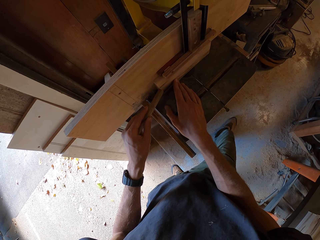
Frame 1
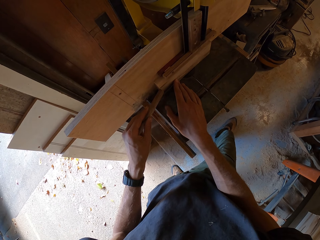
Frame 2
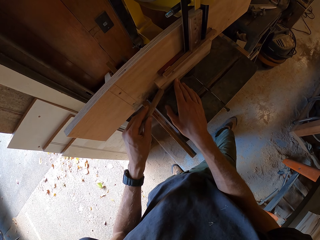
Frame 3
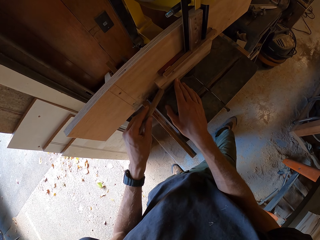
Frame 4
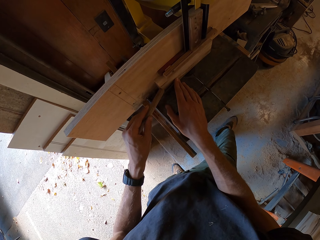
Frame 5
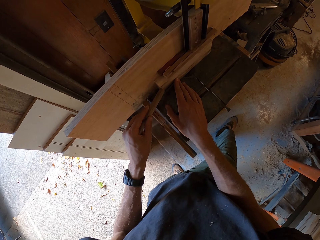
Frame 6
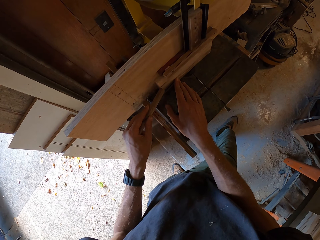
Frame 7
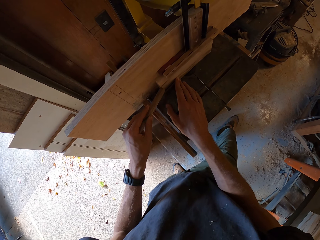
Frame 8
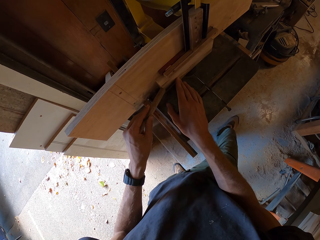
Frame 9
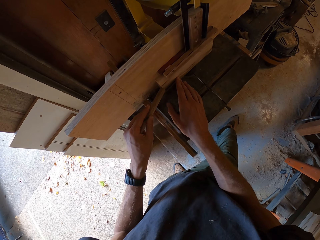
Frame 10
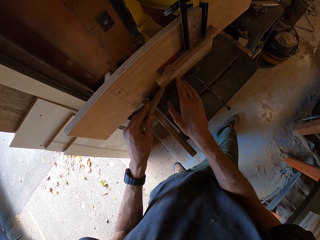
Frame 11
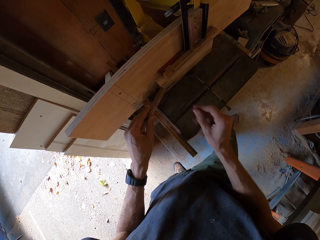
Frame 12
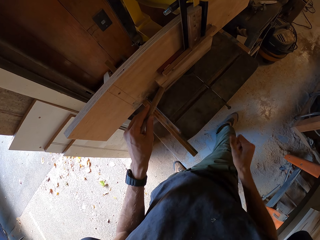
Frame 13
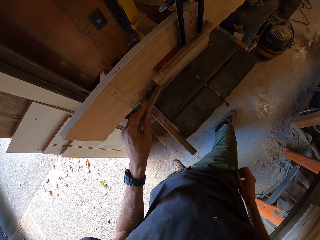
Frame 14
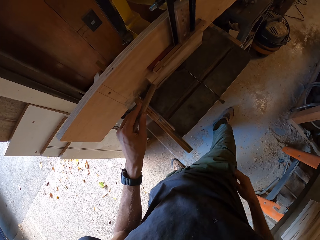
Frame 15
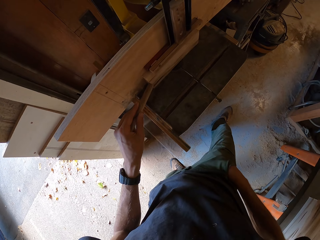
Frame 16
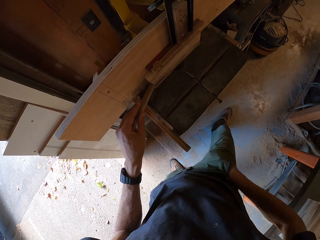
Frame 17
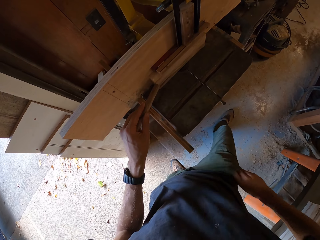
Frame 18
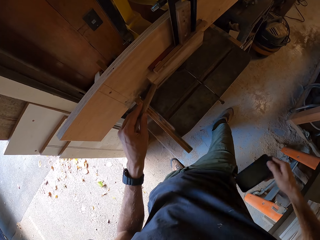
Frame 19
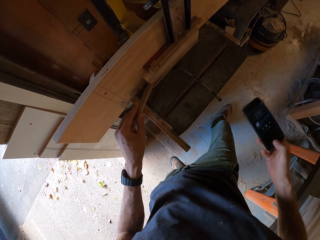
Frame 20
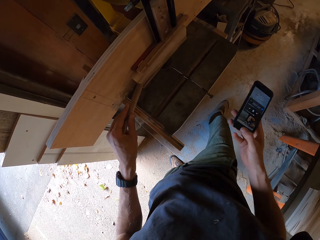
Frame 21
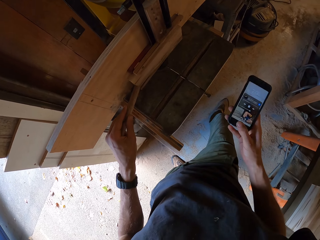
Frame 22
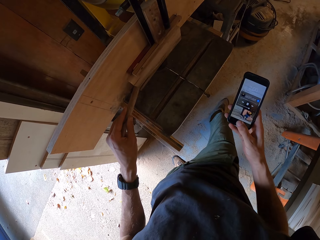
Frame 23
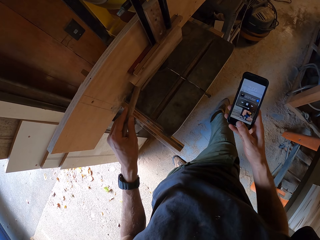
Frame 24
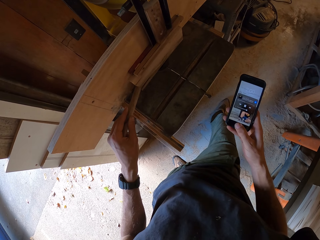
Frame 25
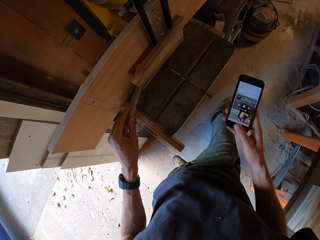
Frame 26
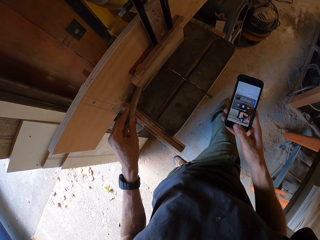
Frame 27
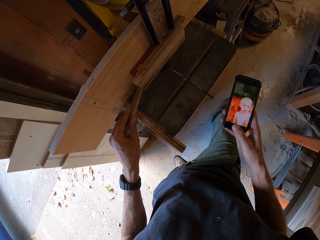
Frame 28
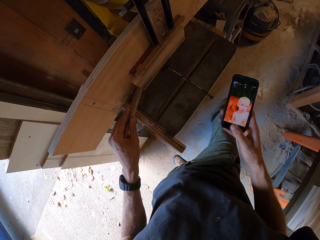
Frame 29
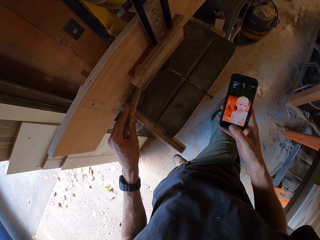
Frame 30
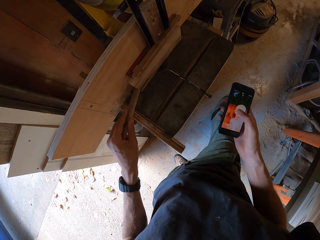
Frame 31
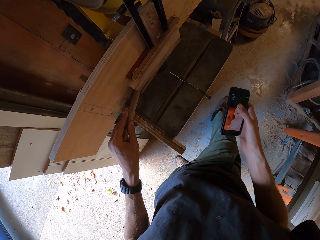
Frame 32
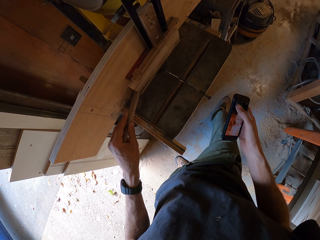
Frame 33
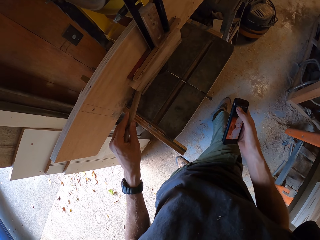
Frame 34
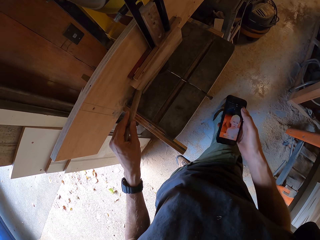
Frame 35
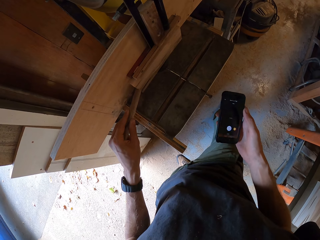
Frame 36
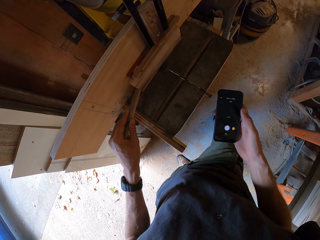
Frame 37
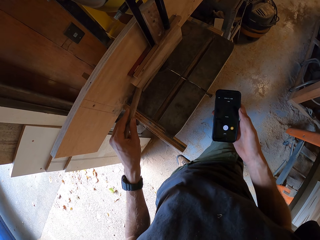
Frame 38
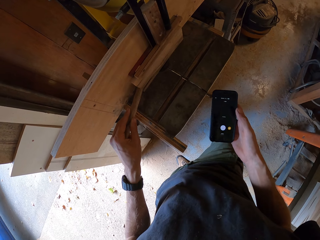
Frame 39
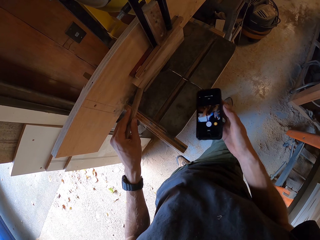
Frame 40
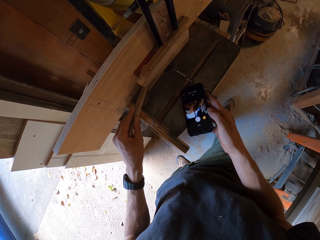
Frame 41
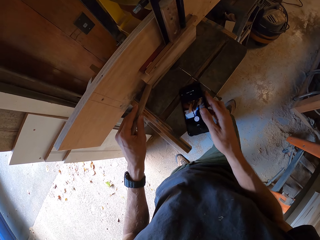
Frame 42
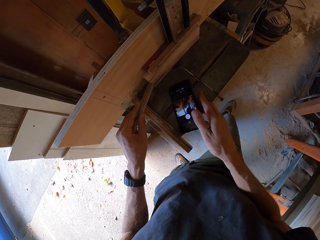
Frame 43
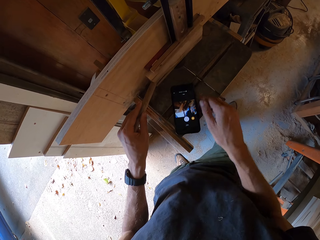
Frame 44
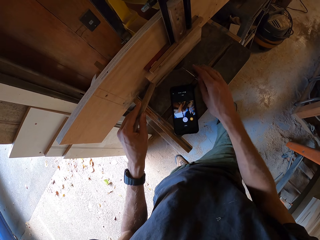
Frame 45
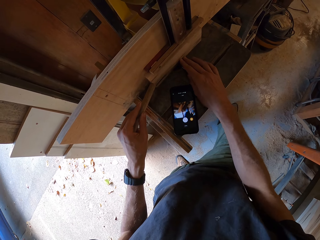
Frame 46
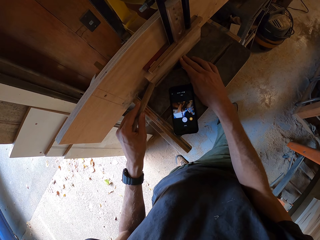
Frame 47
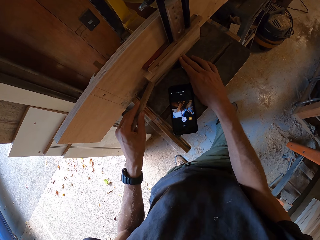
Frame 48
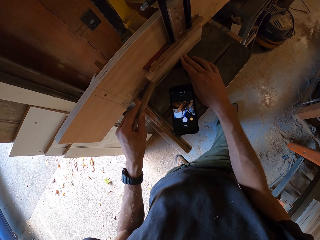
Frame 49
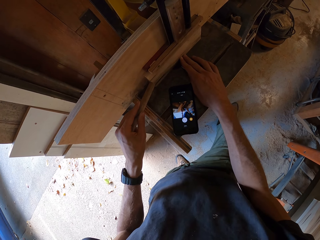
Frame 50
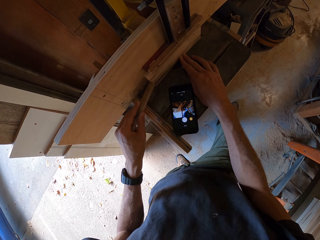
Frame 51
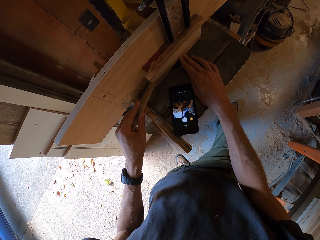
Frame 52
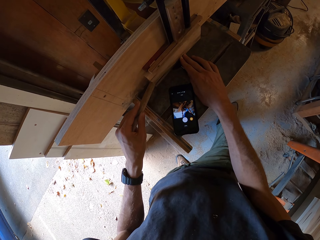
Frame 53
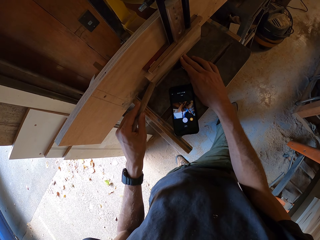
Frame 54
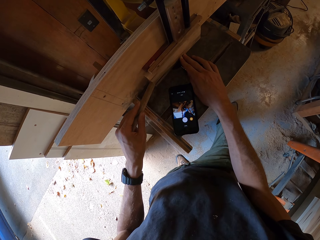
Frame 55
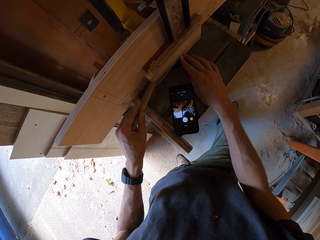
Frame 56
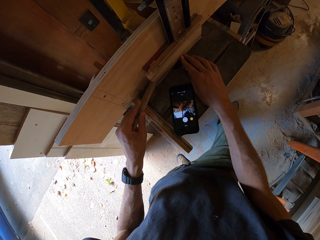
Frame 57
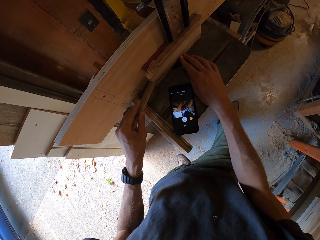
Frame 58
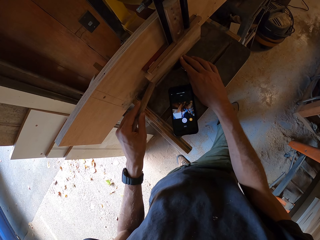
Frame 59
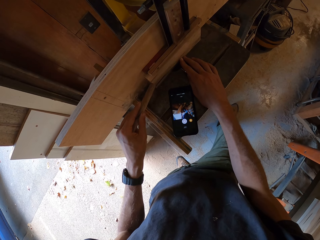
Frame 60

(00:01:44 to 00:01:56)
The camera wearer swings a hand. They enter the hand in the pocket and take out the phone from the side pocket of the trousers. They hold the phone. They operate the phone with the right hand. They touch the phone. They swing a hand. They drop the phone on the band saw table. They swing a hand. They saw the piece of wood on the band saw with the stick with both hands. They hold the piece of wood.

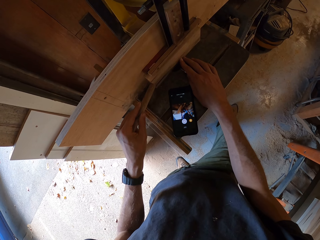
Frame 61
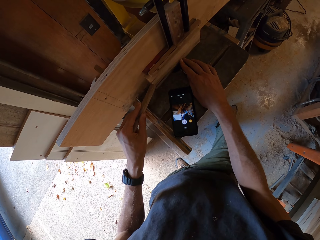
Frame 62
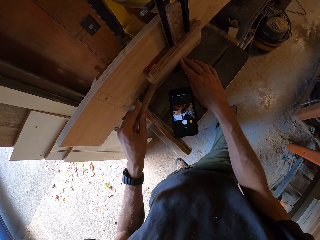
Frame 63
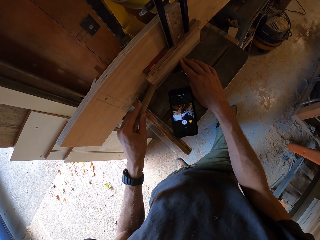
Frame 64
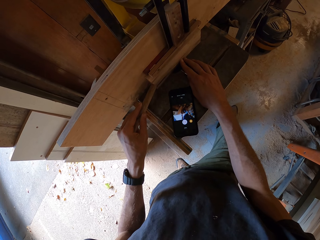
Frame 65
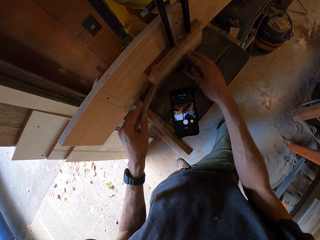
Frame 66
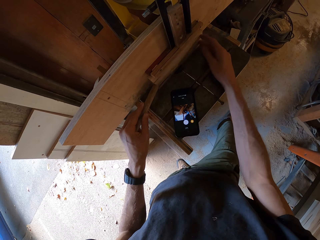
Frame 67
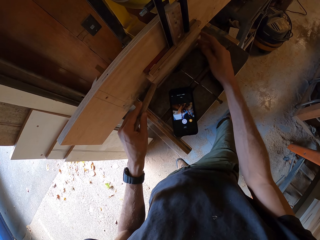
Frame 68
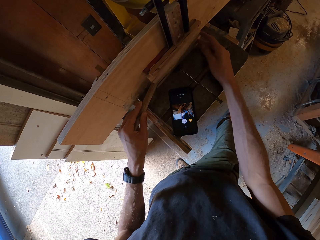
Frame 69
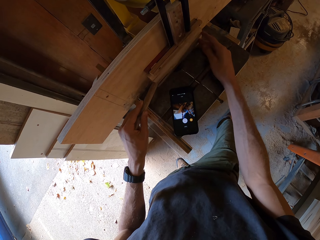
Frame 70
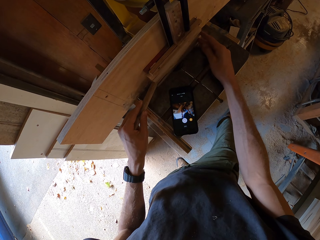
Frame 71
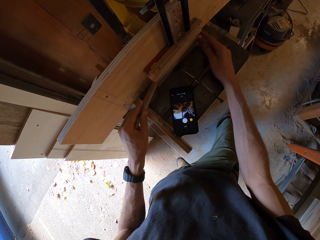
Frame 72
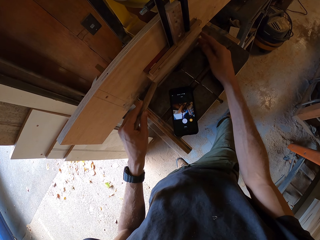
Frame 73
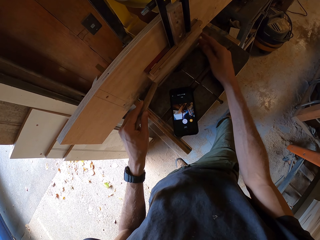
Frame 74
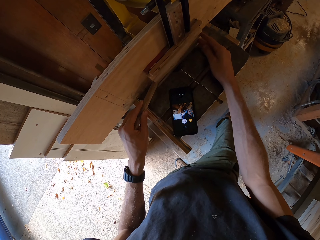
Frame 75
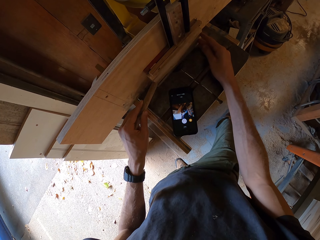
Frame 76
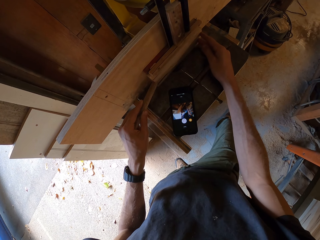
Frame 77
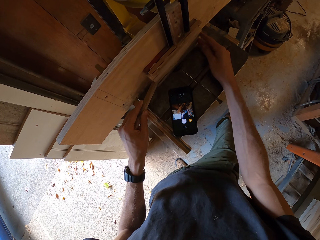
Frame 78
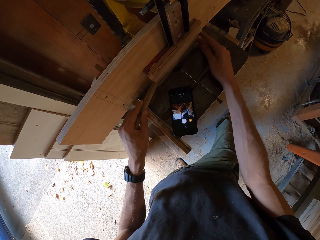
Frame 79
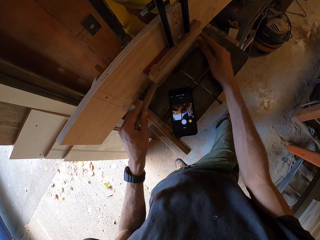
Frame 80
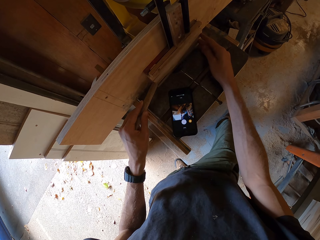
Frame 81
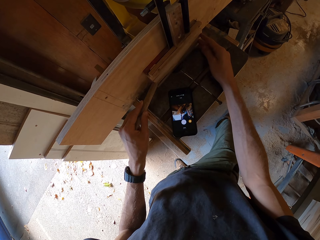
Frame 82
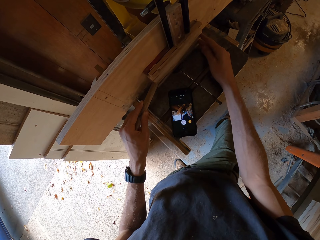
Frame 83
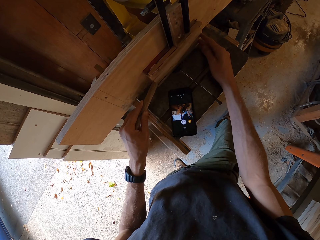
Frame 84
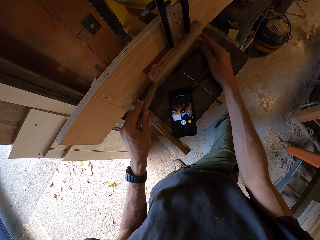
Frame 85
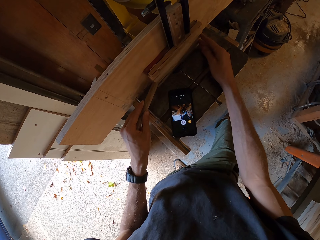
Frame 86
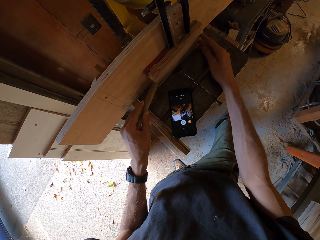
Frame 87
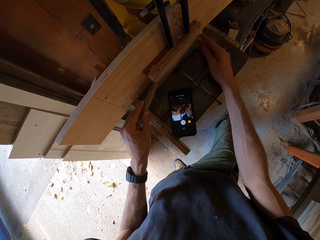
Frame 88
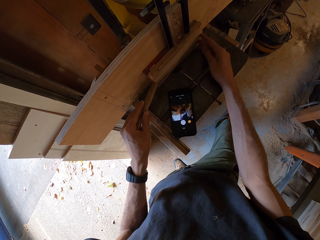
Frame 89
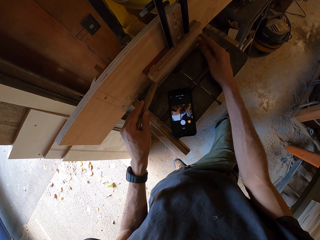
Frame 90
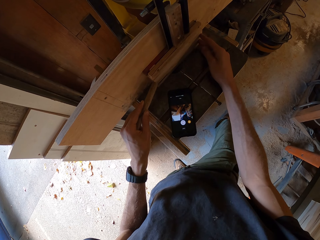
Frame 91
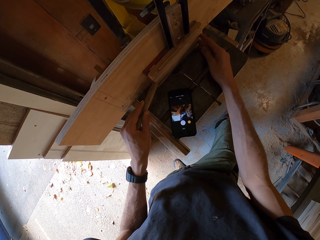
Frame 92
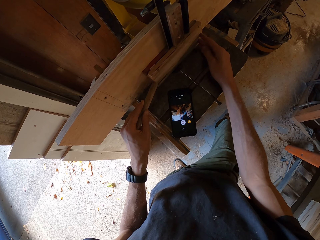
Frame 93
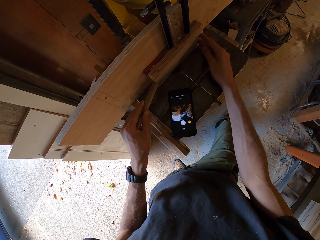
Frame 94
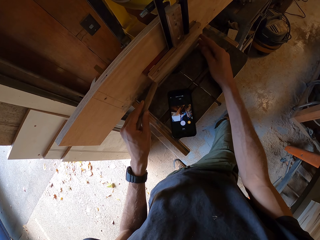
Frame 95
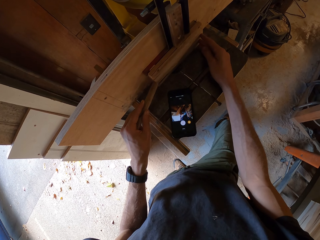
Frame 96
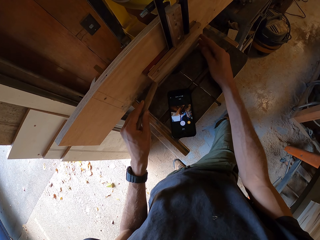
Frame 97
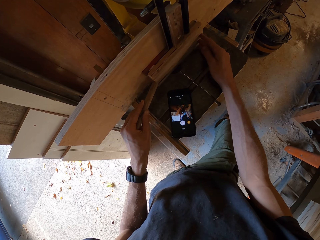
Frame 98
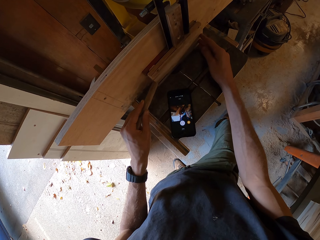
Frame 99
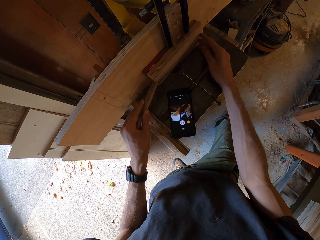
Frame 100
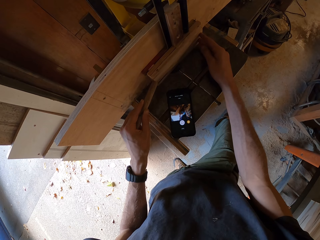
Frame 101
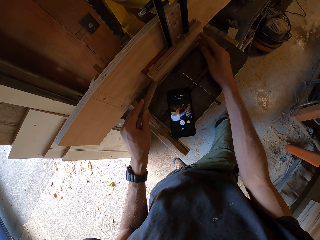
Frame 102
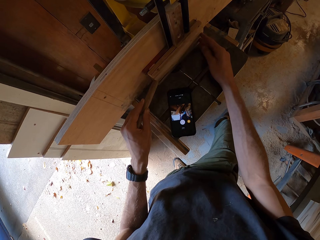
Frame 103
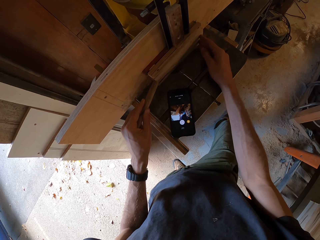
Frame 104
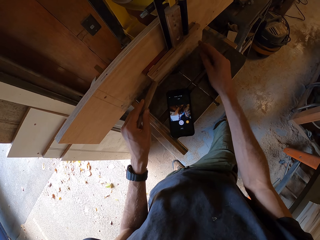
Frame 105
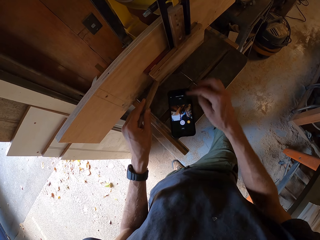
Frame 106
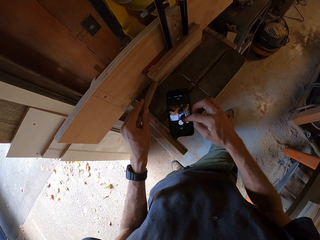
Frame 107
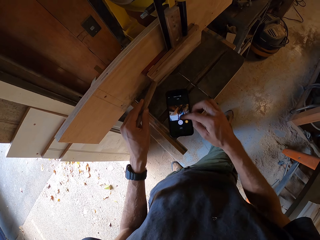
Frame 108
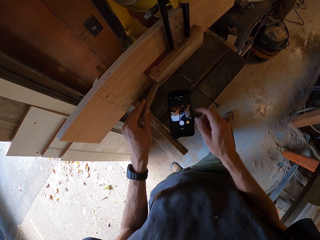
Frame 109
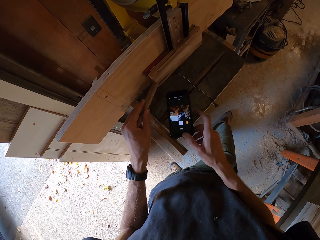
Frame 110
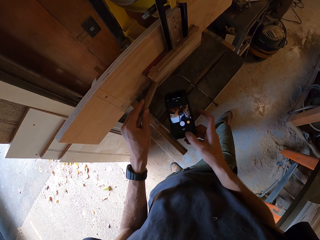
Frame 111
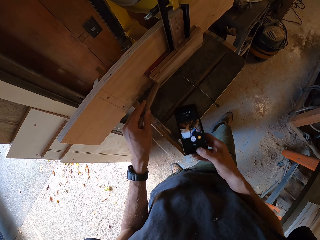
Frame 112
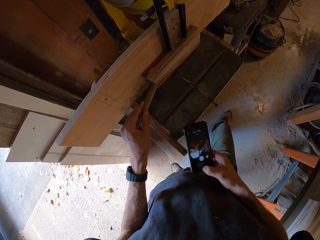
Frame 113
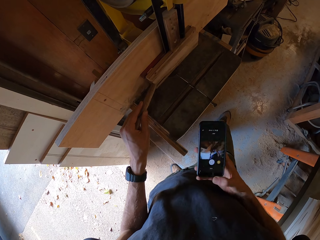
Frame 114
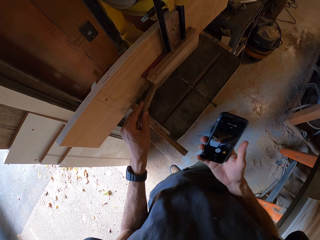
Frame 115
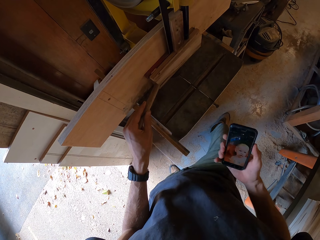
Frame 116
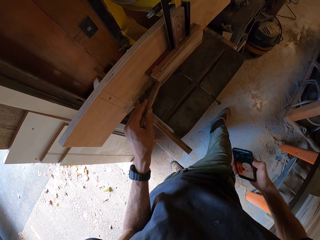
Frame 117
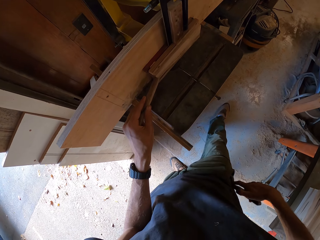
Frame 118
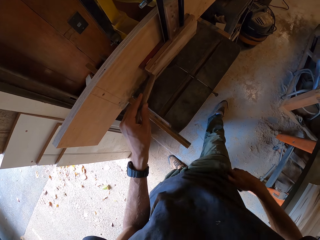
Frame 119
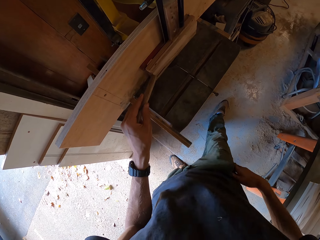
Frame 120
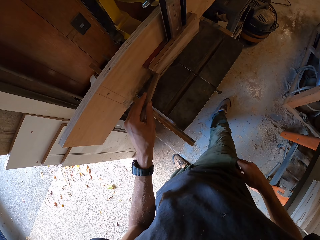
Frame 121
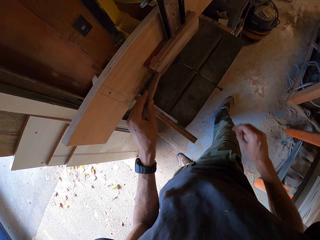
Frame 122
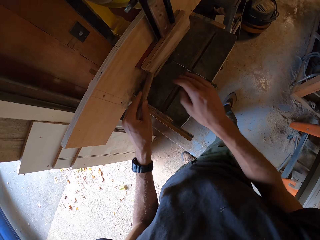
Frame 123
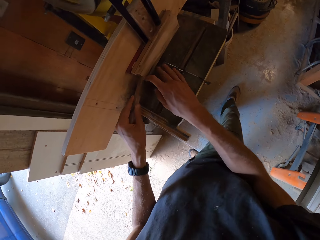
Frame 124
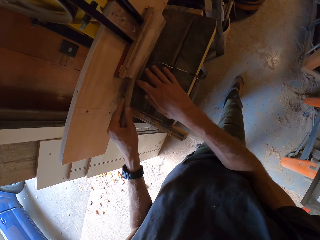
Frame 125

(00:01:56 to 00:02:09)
The camera wearer moves a hand on the piece of wood. They hold the piece of wood. They swing a hand. They operate the phone with the right hand. They touch the phone. They pick up the phone from the band saw table. They swing a hand. They put the phone in the side pocket. They swing a hand.
